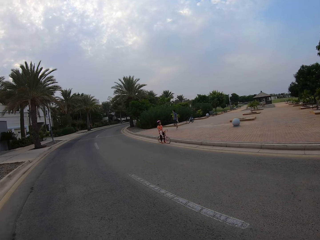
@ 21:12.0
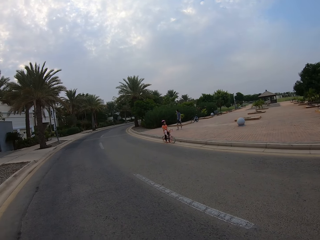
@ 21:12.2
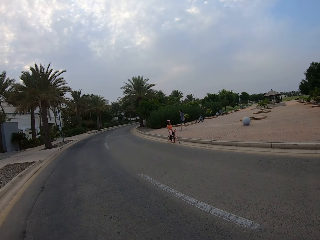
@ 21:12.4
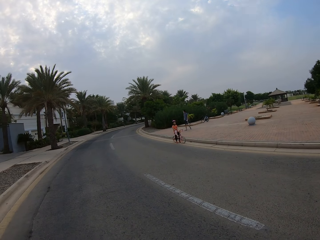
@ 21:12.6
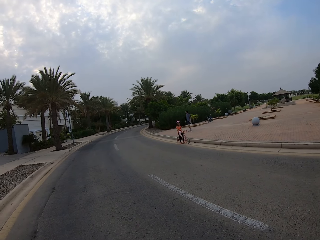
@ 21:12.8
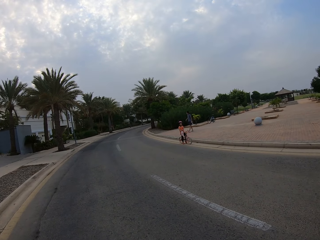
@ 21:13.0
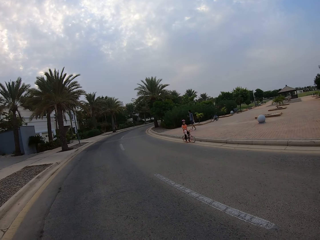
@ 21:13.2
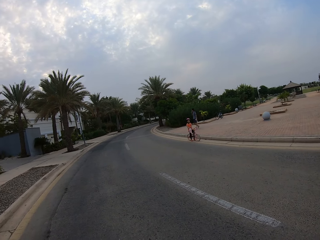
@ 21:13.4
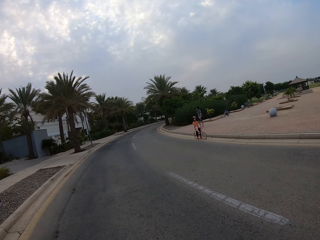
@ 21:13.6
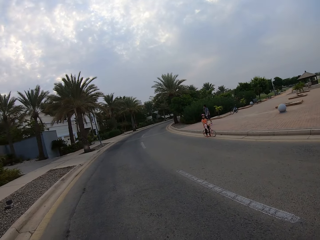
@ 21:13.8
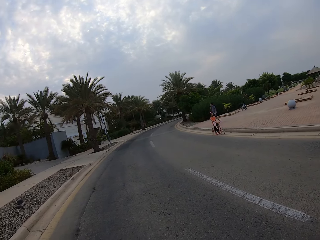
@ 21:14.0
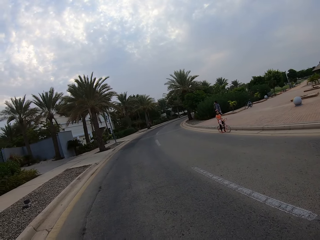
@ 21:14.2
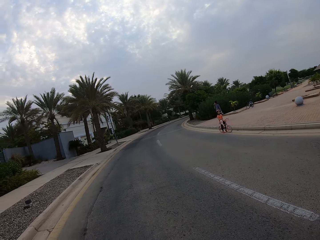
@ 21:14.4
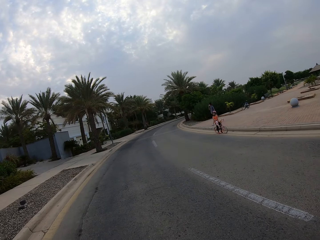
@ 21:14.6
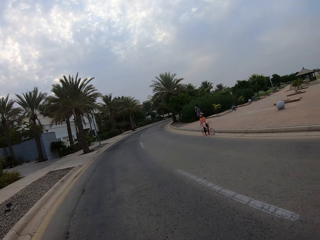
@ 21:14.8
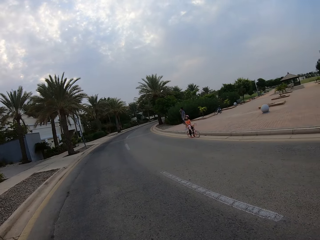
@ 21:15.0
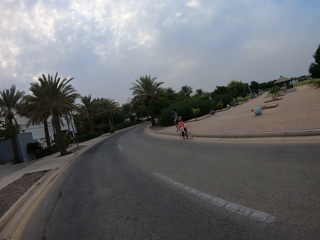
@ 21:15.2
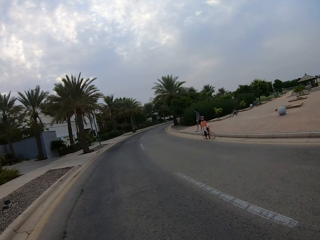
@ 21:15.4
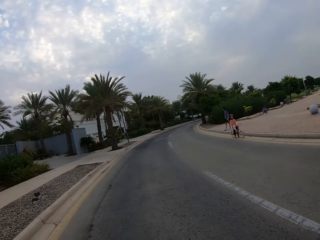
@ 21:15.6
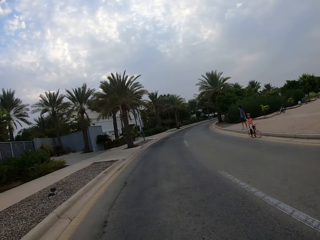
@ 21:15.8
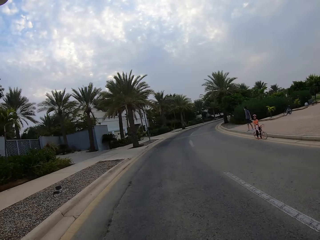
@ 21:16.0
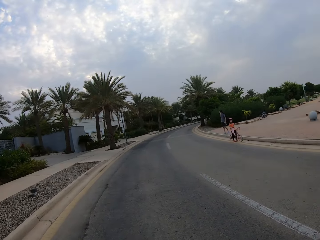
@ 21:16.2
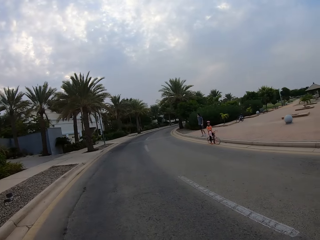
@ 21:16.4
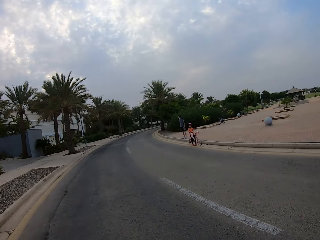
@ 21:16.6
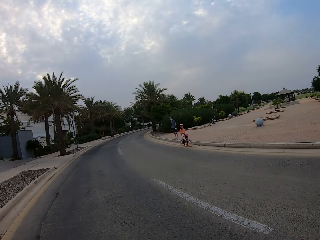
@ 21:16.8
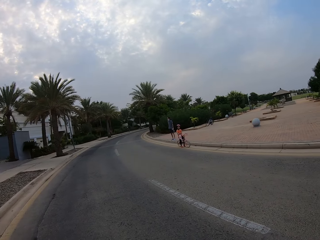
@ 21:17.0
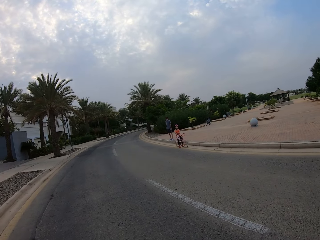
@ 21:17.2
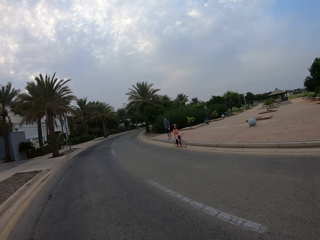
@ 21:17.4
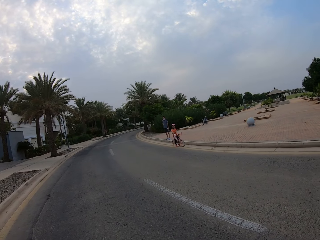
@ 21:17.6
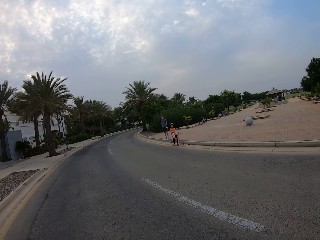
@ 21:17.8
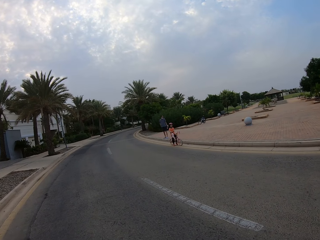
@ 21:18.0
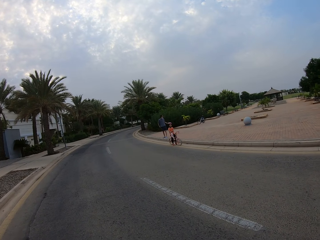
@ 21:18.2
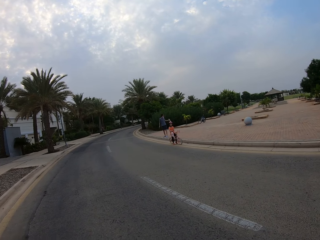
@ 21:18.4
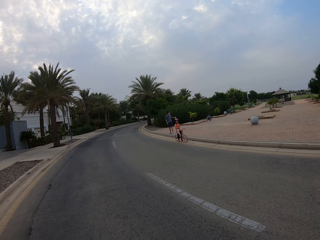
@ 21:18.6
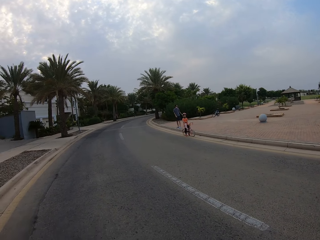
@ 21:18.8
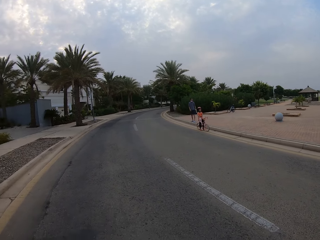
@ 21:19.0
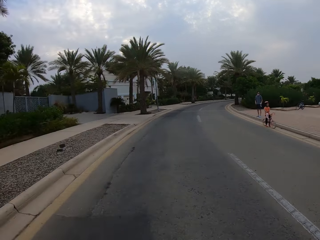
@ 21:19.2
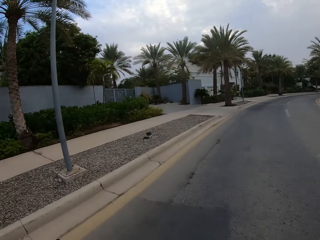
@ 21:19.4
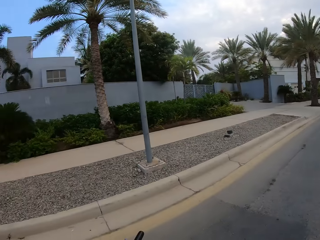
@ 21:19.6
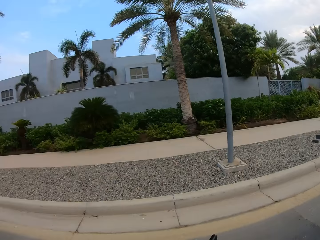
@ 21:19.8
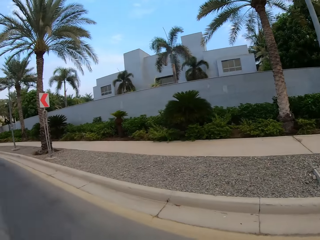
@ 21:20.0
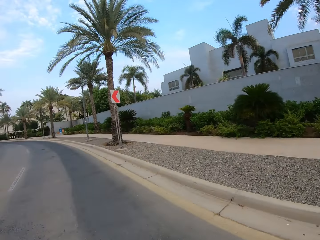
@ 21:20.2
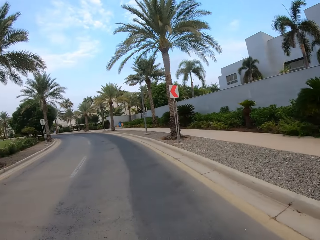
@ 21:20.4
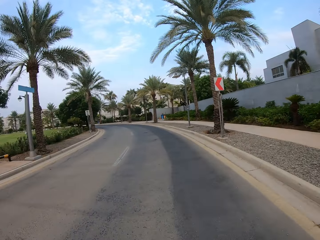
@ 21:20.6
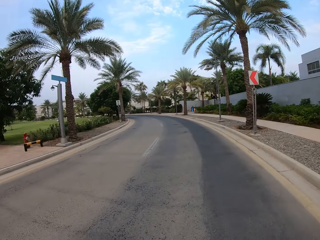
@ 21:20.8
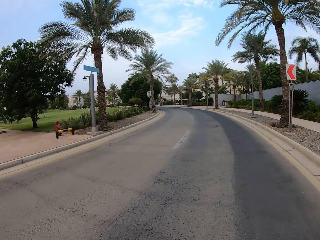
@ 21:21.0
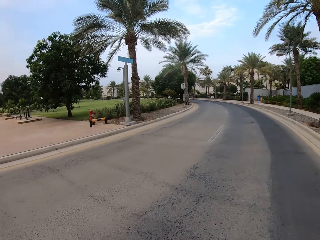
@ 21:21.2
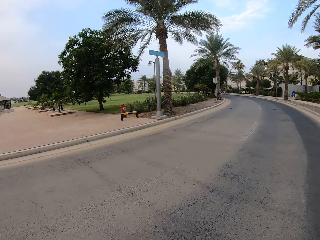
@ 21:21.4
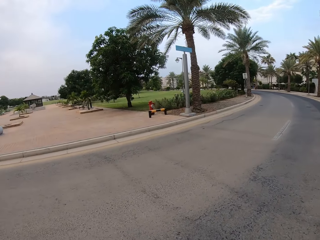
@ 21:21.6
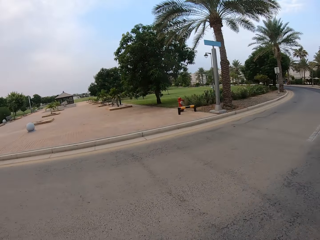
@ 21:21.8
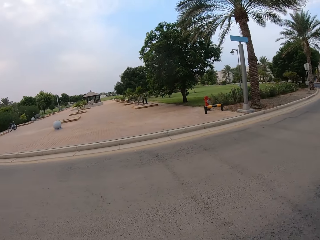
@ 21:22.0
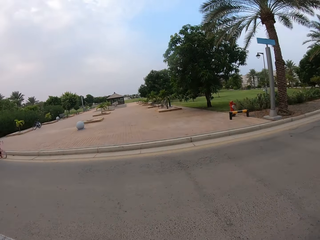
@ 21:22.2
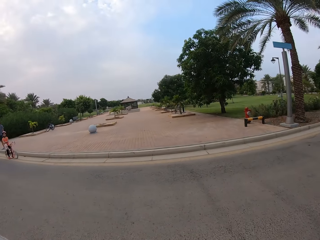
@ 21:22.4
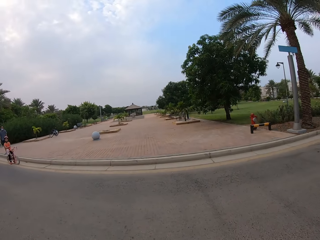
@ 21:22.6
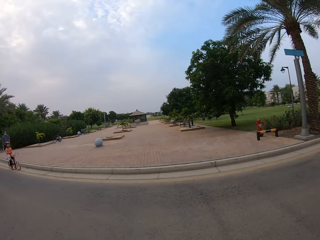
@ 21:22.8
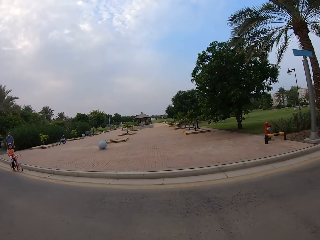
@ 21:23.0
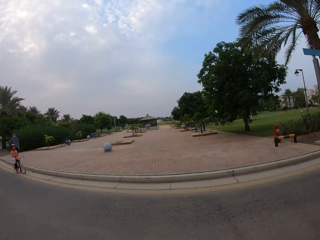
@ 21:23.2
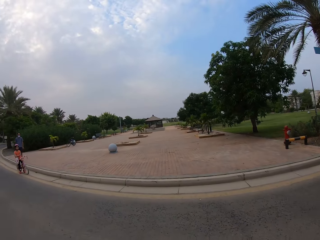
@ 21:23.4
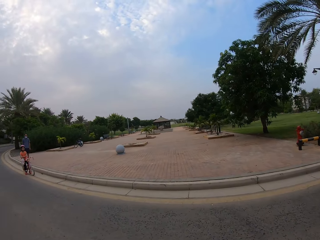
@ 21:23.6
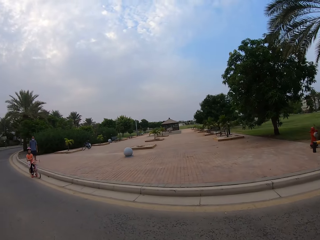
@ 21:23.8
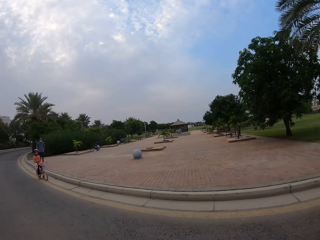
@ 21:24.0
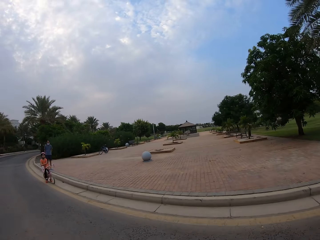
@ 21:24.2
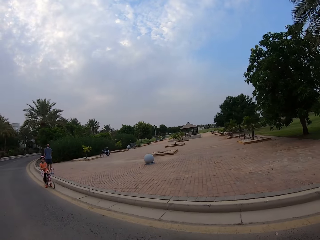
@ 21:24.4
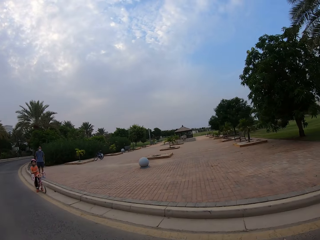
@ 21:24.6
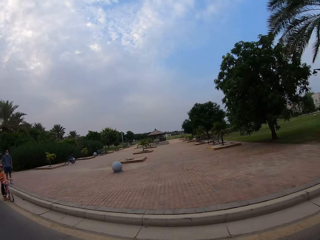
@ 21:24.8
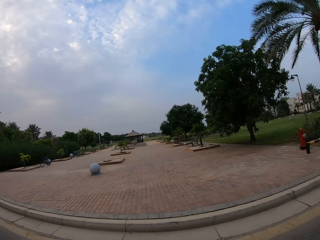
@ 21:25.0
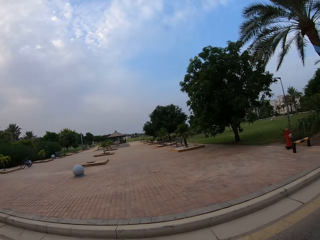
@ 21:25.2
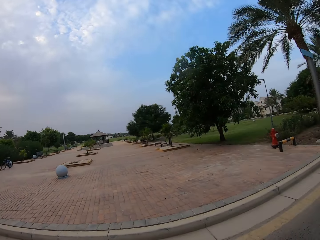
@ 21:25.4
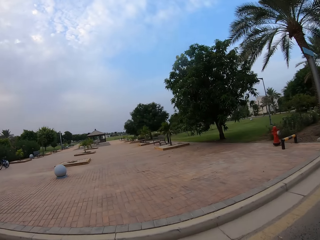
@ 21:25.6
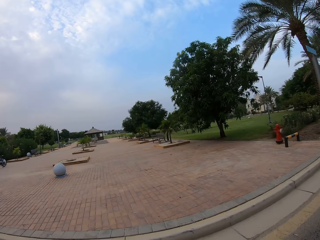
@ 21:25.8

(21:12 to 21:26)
A man holds a bottle of water with his hand. The camera wearer turns. They cycle a bicycle on the road.

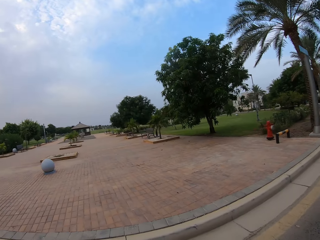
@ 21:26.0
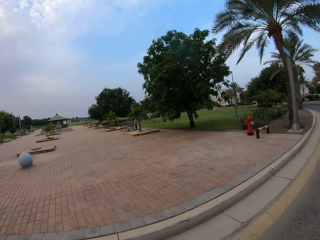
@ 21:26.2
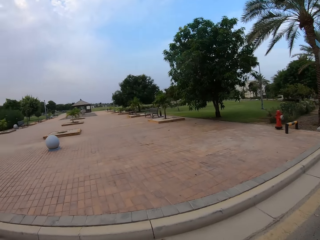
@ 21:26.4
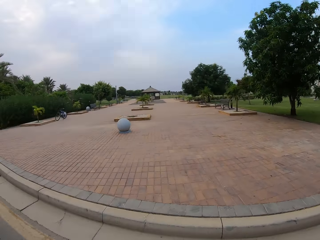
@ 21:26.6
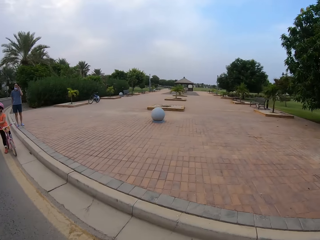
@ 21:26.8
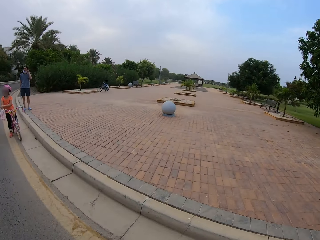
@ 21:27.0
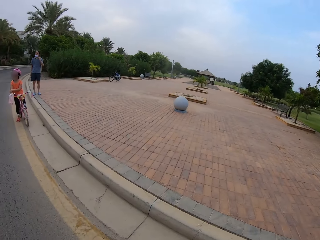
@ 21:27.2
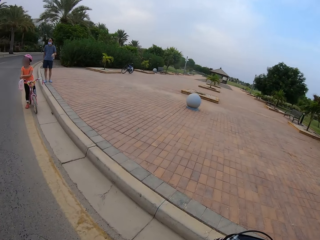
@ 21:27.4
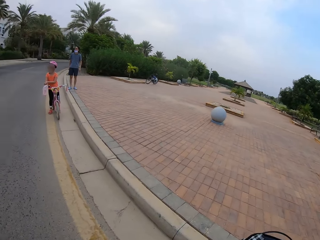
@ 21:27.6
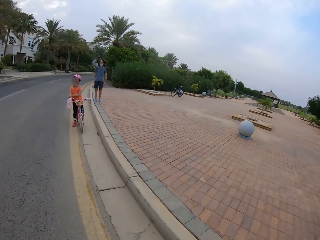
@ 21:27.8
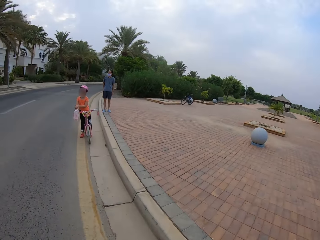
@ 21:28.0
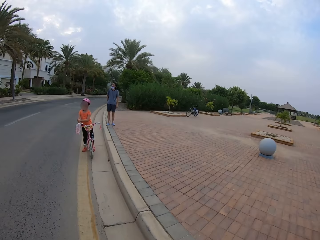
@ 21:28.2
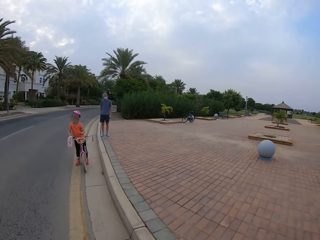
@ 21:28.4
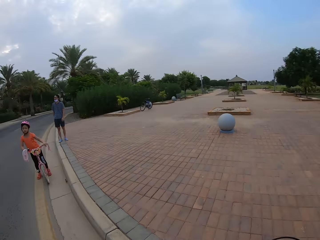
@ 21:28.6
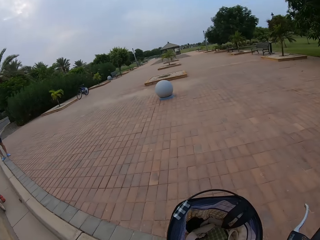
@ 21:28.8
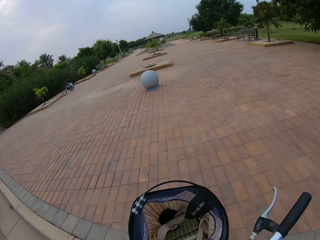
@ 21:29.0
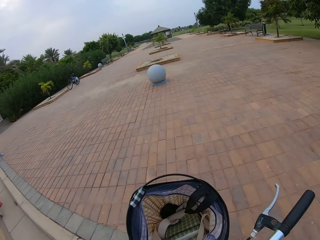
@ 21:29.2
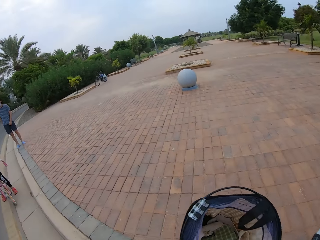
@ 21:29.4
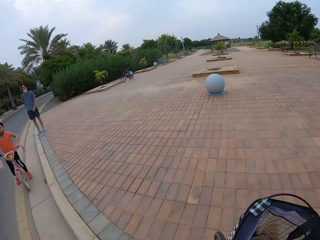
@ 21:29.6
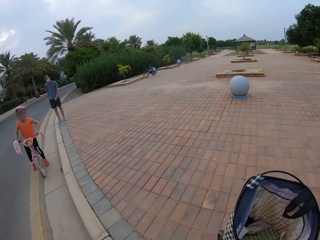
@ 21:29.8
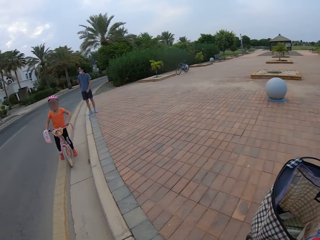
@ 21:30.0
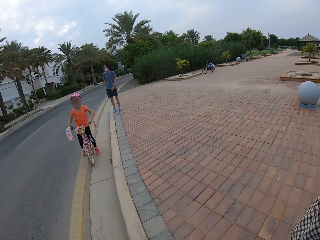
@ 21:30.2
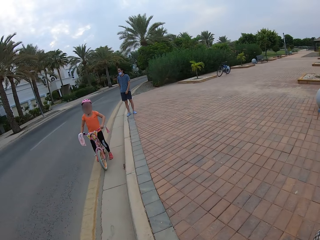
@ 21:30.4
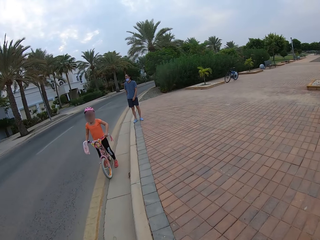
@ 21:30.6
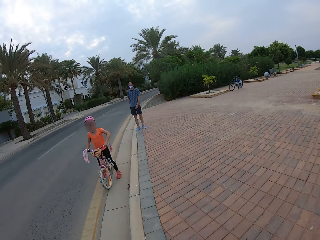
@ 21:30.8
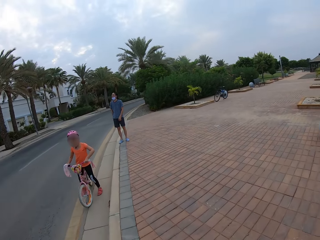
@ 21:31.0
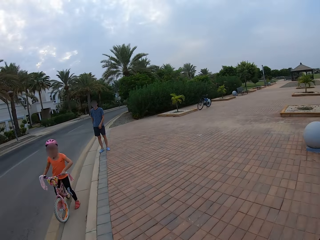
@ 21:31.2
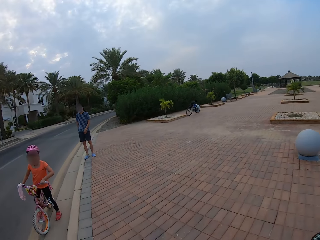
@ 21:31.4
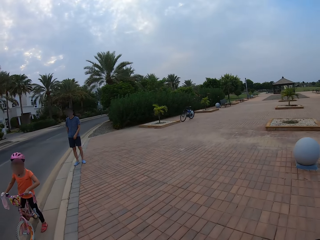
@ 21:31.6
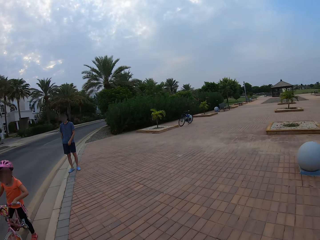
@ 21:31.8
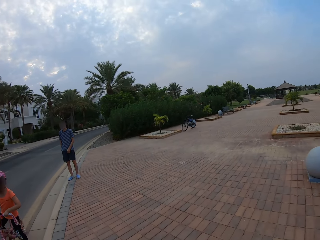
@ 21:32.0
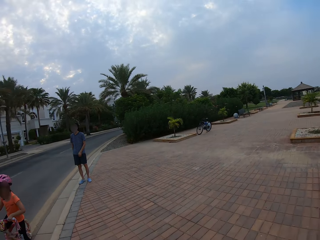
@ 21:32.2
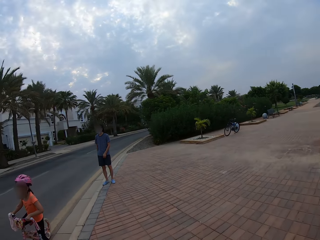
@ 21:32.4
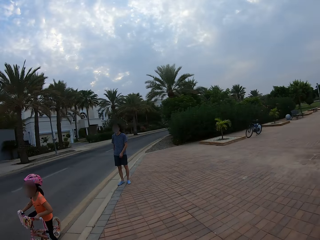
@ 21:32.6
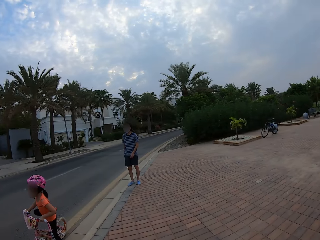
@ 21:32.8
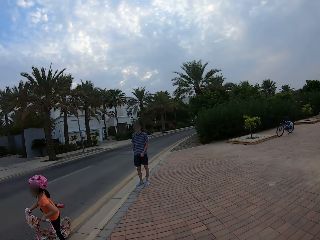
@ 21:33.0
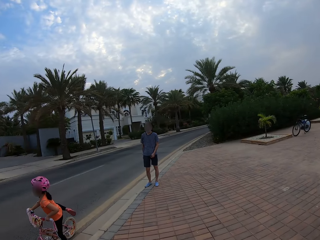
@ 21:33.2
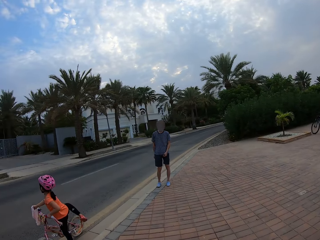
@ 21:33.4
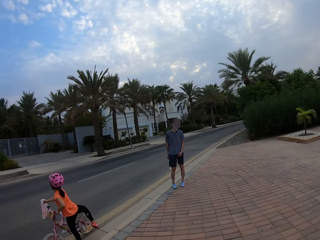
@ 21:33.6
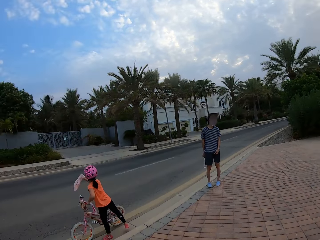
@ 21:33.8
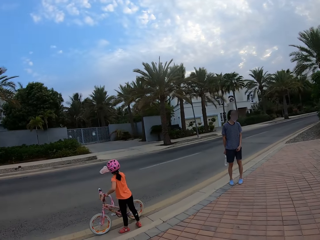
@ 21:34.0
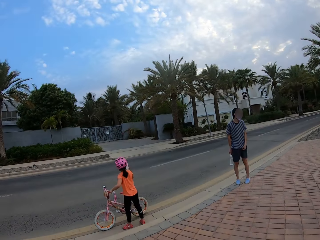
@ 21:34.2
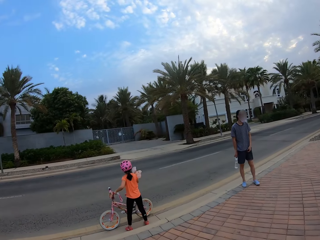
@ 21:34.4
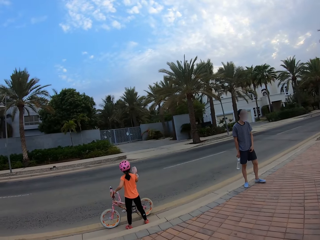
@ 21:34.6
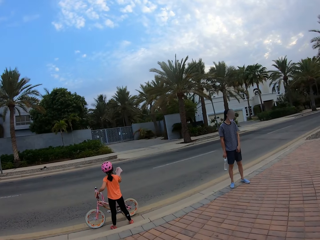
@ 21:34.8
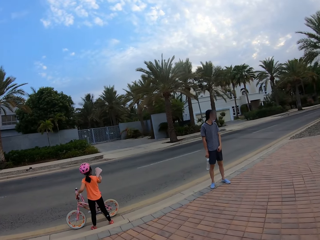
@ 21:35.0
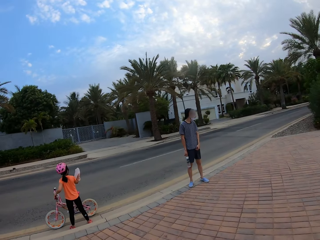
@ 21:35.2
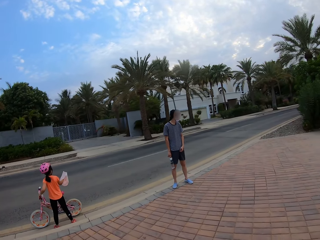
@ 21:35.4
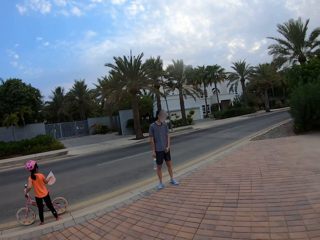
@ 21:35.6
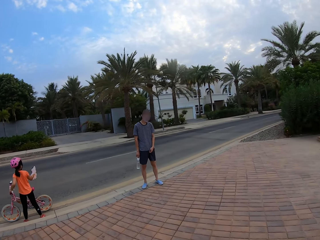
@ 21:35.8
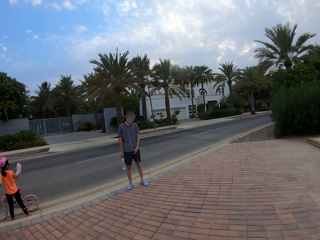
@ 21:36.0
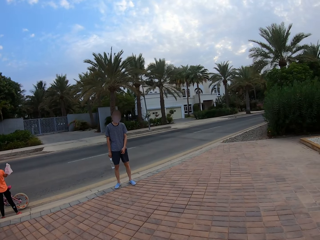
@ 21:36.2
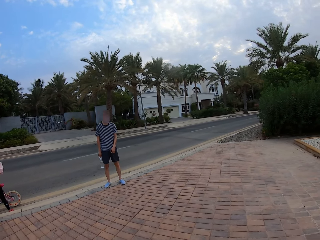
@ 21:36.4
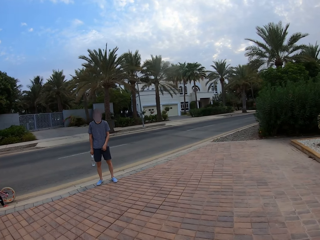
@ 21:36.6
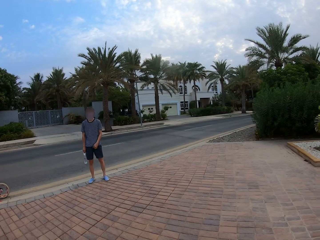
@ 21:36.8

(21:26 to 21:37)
The camera wearer looks at the pavement. They cycle a bicycle on the pavement. A woman gets off her bicycle. The camera wearer looks at a child. They look at a man.
